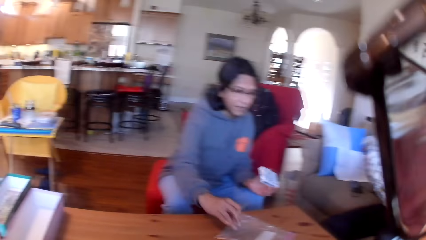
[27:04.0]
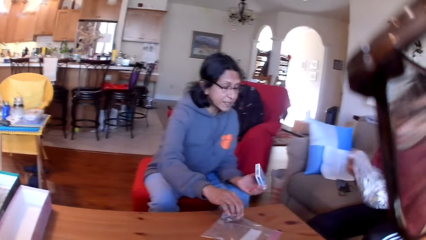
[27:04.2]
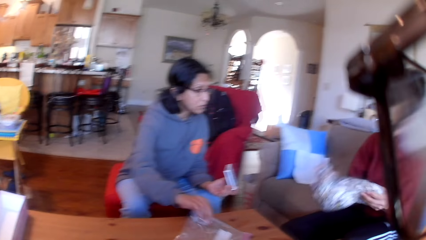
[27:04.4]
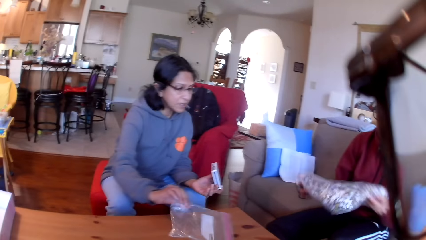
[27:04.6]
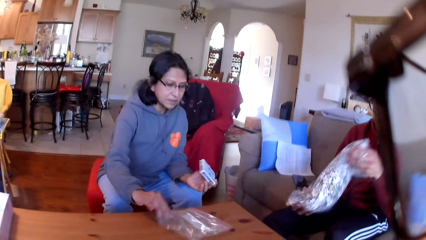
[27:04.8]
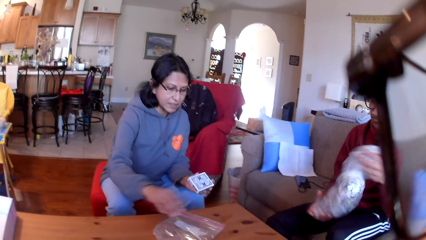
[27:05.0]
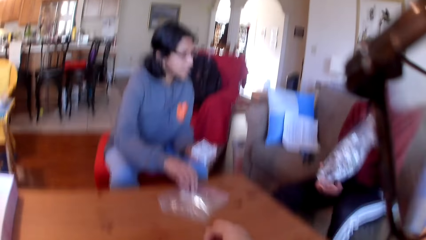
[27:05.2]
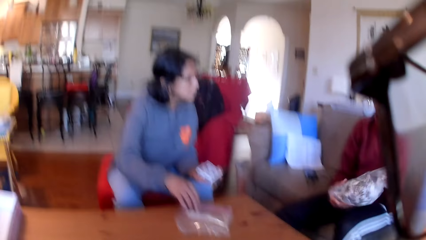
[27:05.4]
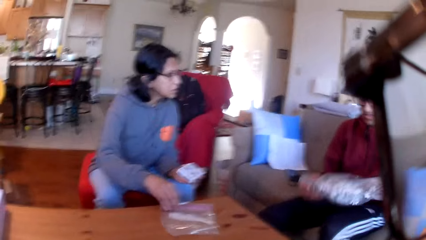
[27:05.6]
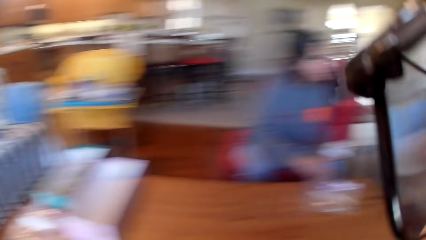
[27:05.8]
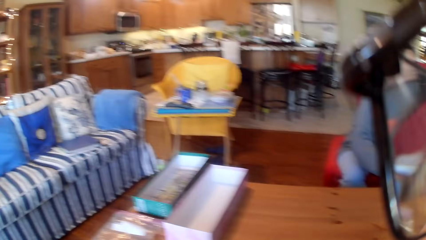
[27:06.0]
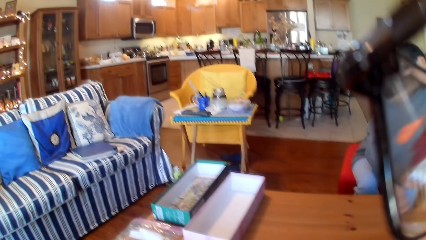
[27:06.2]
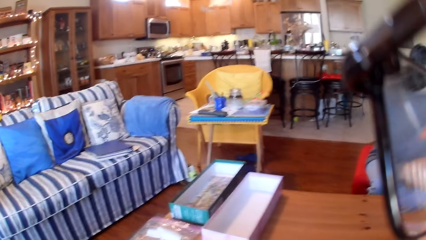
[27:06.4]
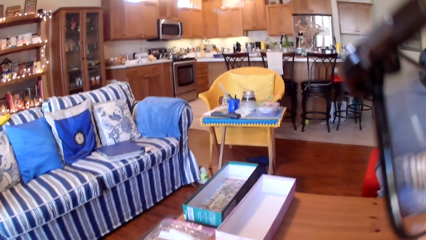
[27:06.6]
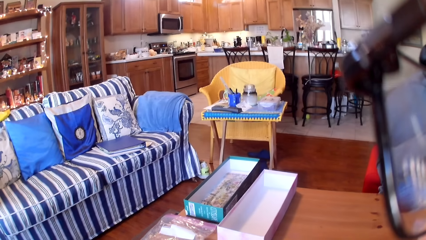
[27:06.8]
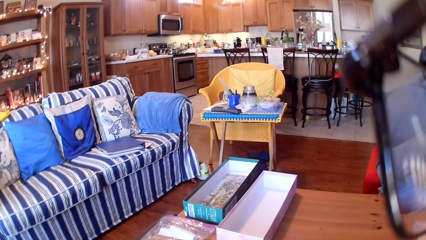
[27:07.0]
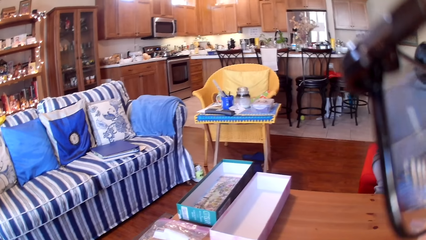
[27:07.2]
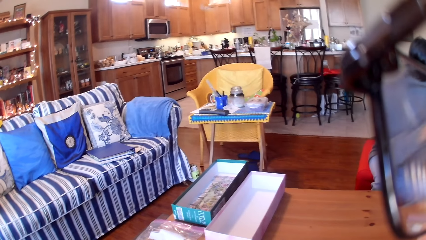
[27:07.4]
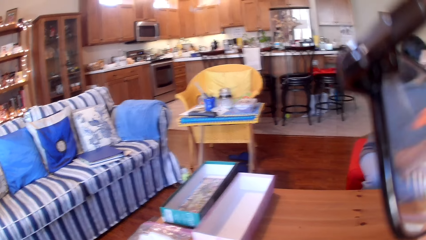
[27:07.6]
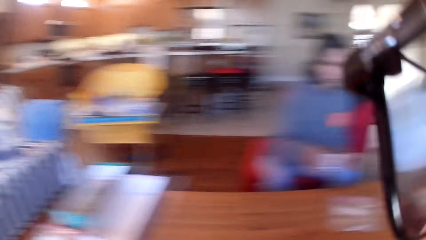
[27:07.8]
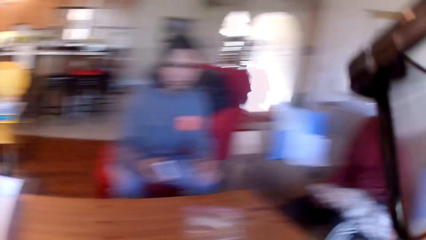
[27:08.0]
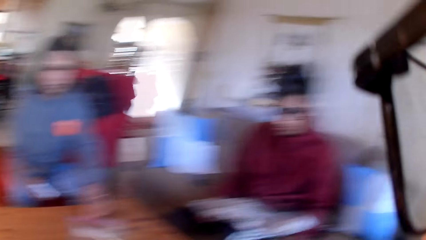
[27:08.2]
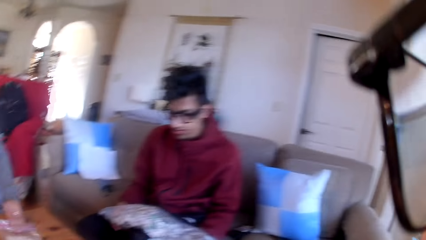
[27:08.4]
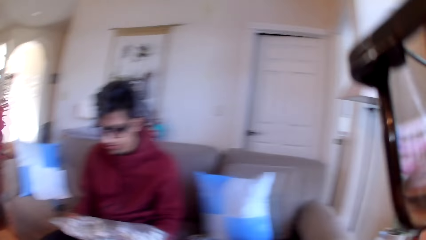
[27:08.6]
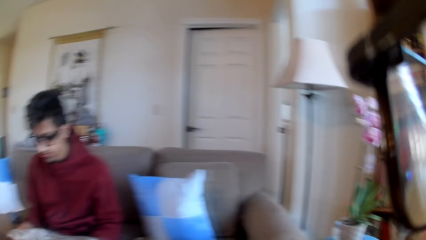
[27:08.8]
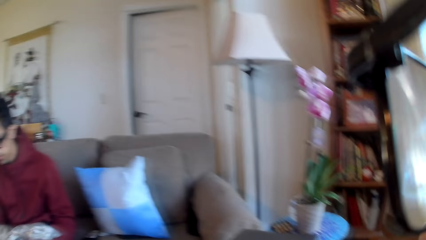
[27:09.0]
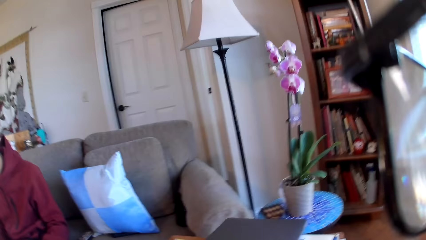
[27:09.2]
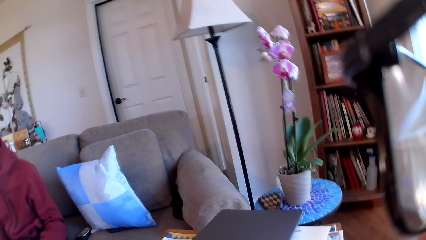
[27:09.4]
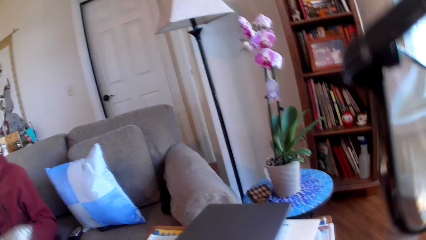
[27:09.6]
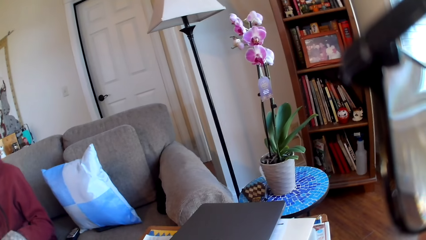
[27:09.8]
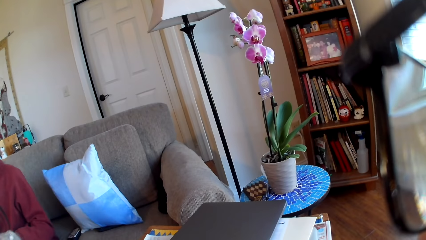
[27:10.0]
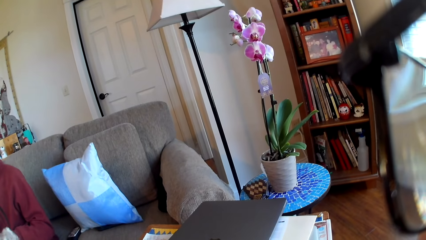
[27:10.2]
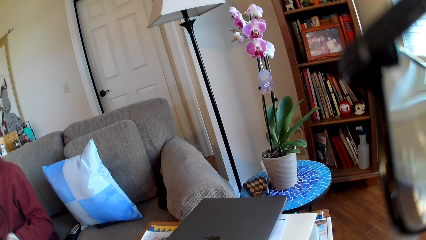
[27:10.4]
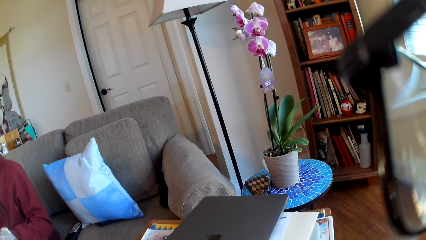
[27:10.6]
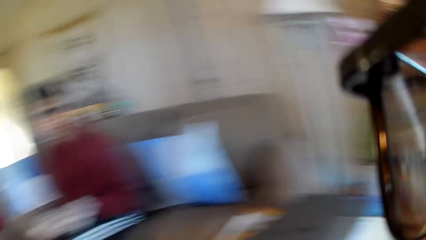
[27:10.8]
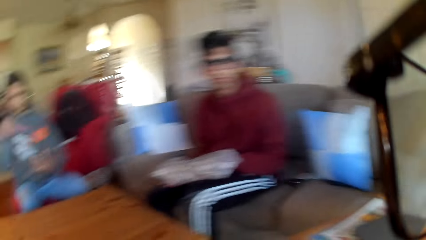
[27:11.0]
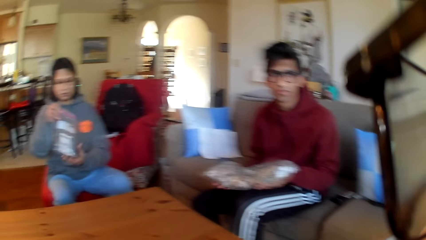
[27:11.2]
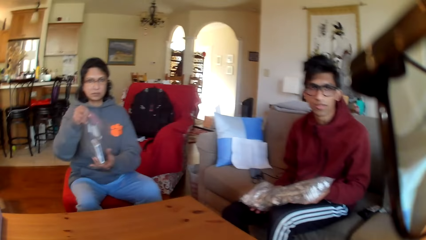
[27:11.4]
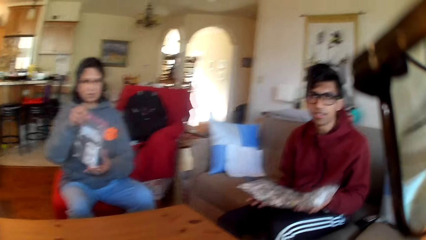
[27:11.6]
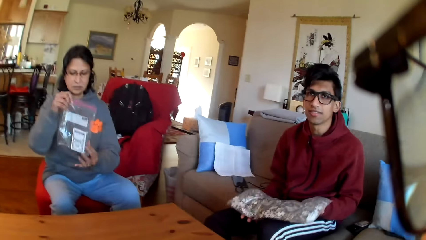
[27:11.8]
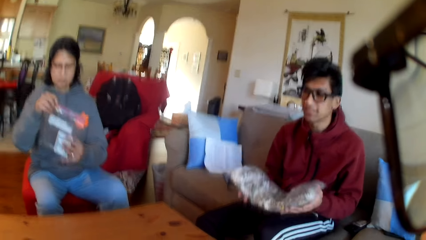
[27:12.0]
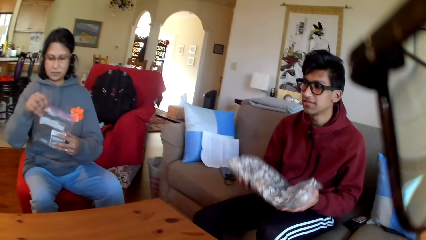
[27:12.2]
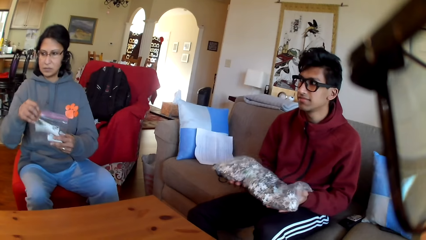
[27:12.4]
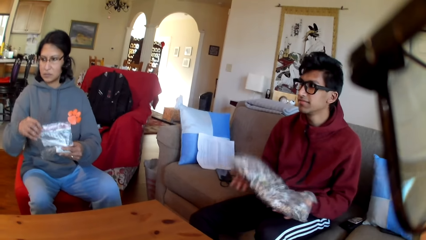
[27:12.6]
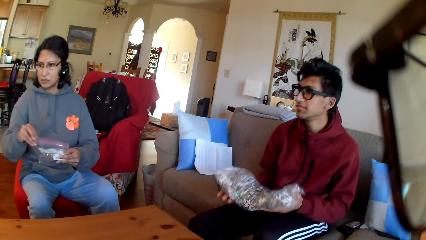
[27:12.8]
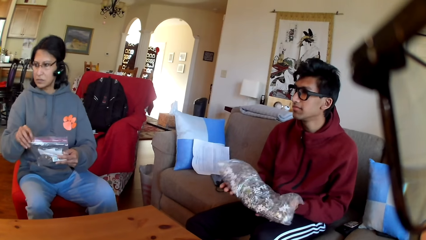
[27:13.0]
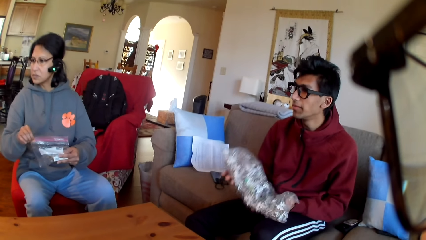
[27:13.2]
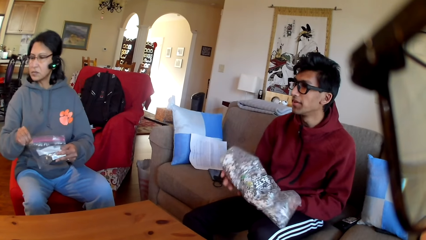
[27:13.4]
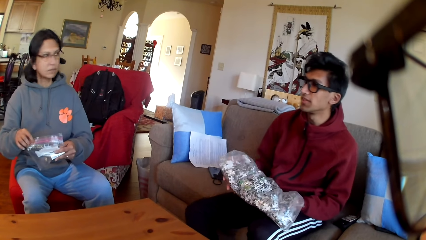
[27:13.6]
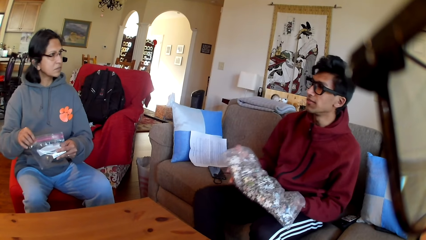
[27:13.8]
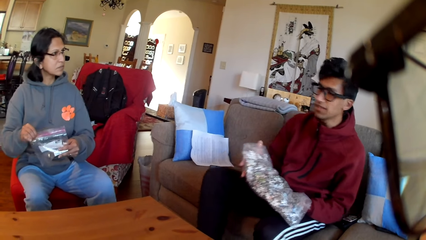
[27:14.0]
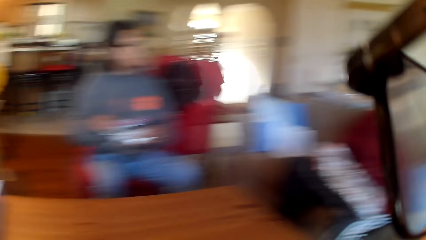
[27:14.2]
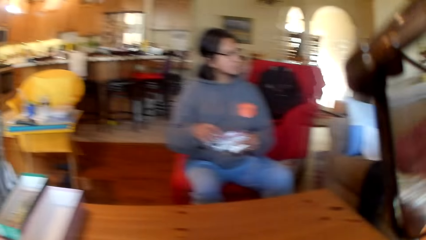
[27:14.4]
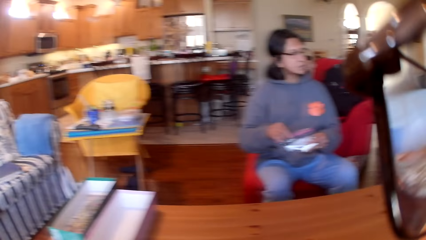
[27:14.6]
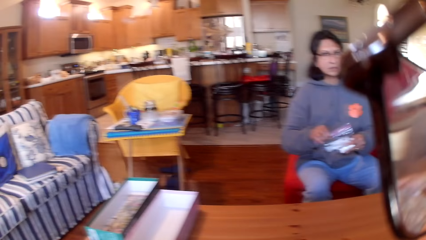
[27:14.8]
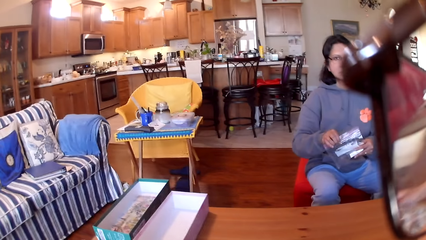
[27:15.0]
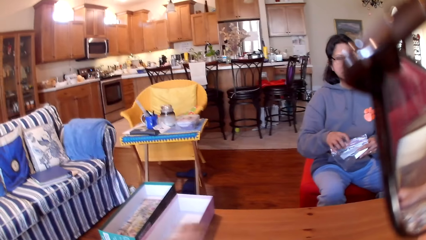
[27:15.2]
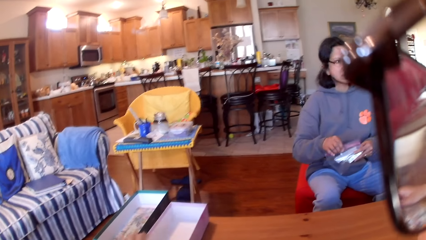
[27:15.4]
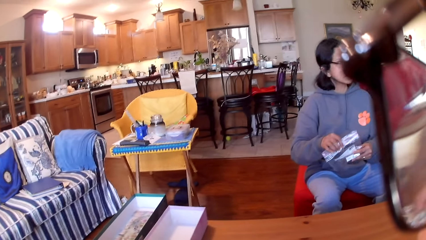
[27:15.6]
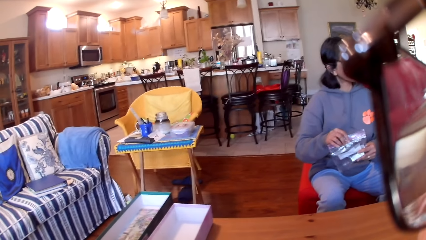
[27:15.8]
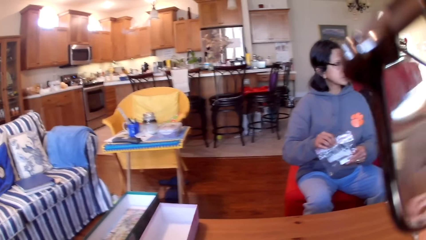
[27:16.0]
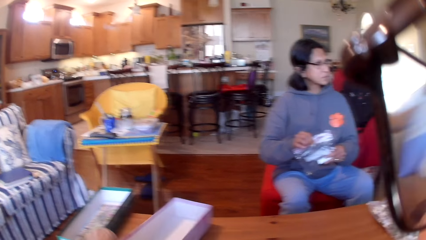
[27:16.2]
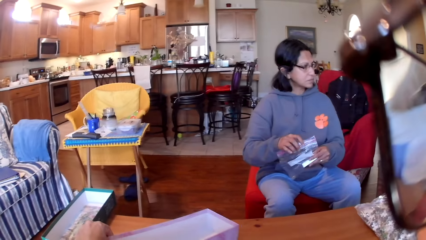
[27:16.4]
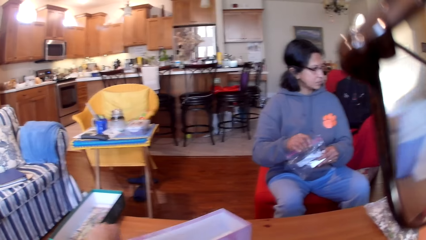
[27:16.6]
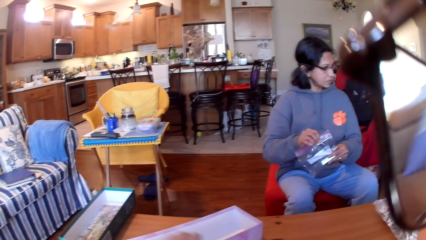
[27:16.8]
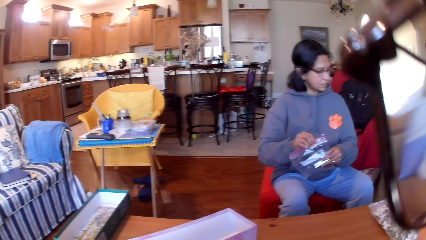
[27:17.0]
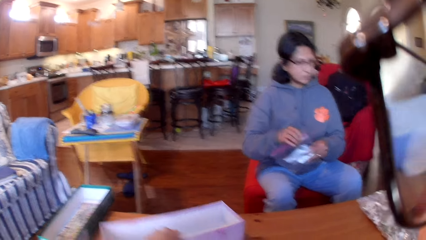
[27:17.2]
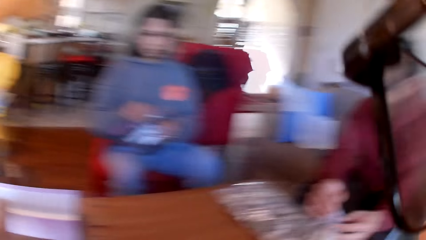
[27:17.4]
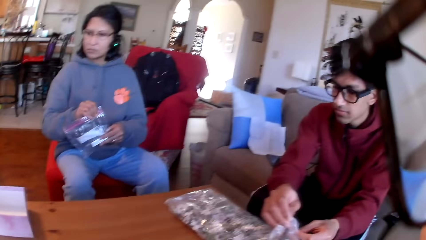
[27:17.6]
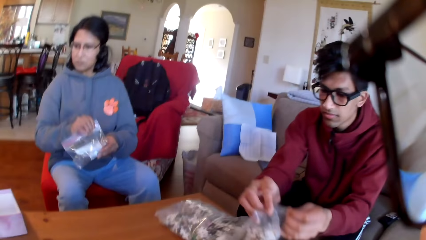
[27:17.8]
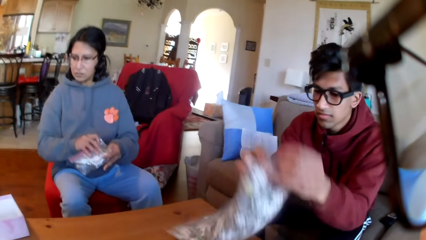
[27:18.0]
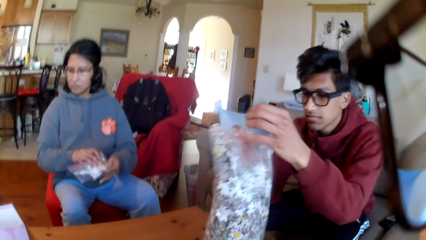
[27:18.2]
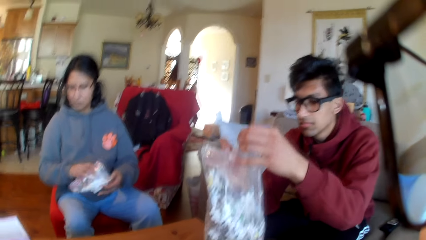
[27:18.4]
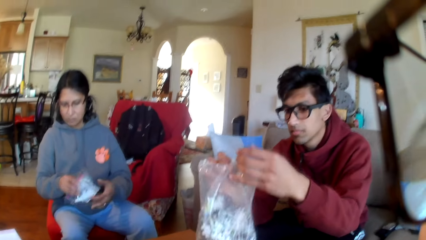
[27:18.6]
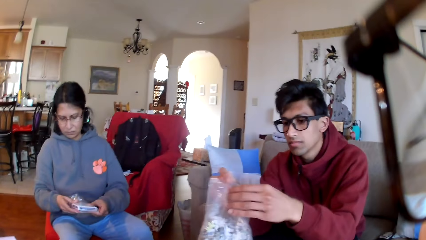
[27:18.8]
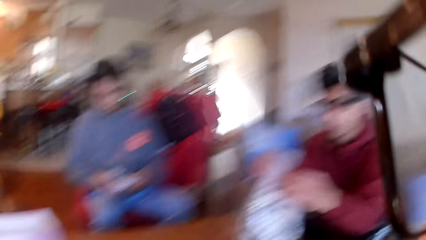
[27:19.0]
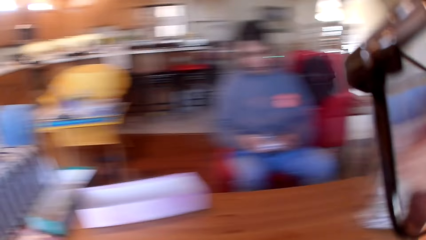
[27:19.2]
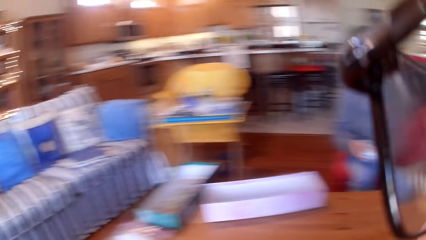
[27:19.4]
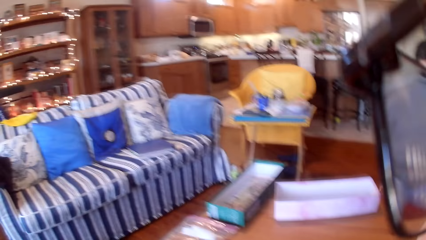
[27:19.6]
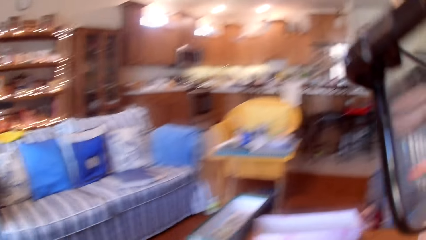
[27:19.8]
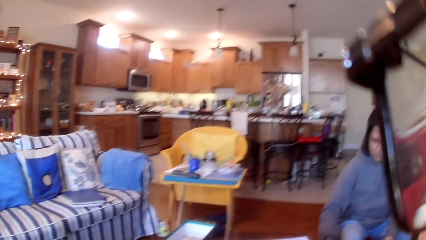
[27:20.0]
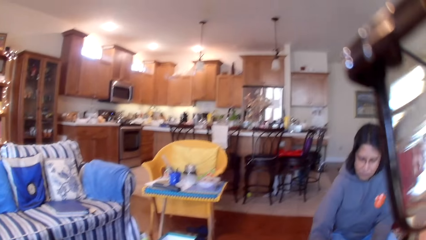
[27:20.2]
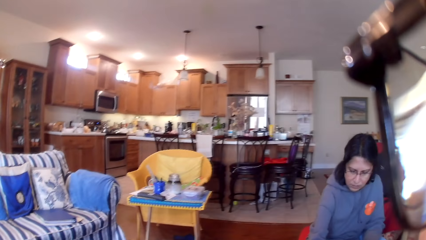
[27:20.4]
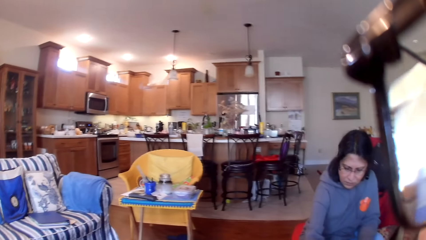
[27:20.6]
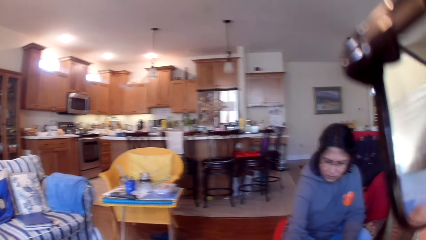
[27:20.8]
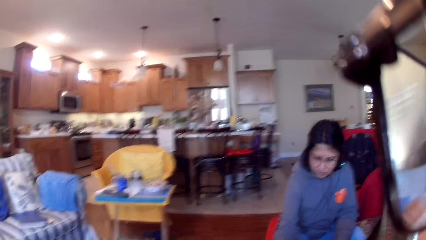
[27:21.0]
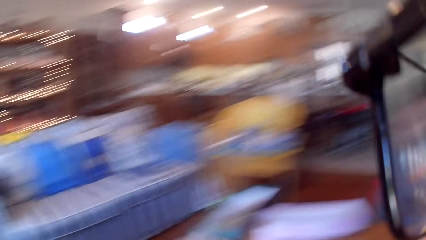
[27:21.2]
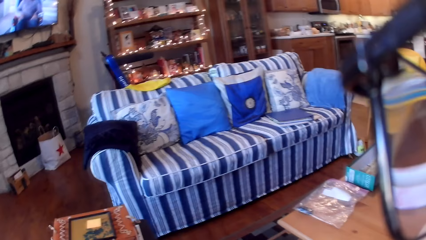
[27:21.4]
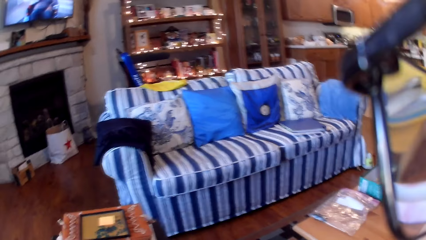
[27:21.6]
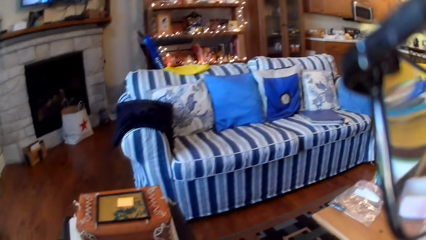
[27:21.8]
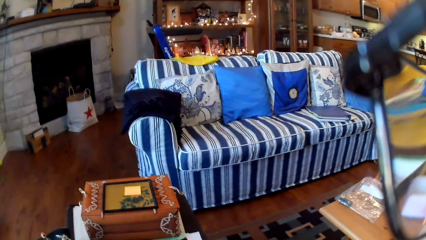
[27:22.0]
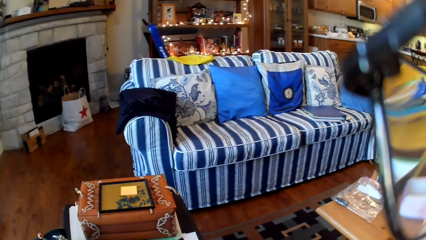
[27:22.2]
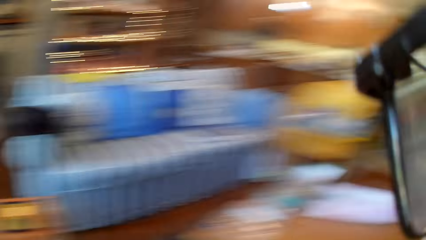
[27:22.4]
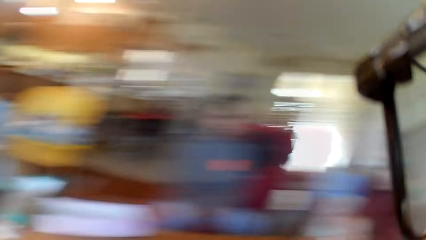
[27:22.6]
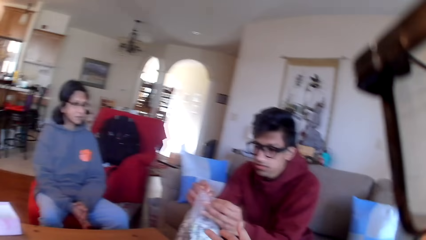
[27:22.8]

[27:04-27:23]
A woman holds a paper. A person shakes the nylon paper bag of puzzle pieces. The camera wearer looks around the table. The person shakes the nylon paper bag of puzzle pieces. The camera wearer looks around the house. They move a box on the table. Another person opens the polythene paper. The camera wearer looks at the colleagues and looks around the room. The woman puts the polythene paper aside. A woman moves her hand.
